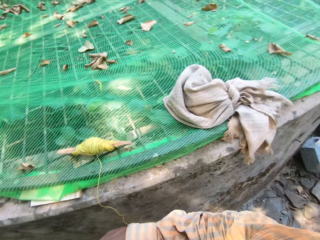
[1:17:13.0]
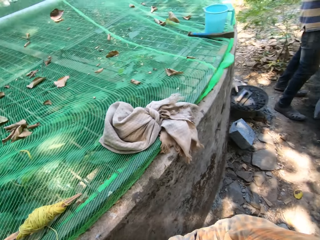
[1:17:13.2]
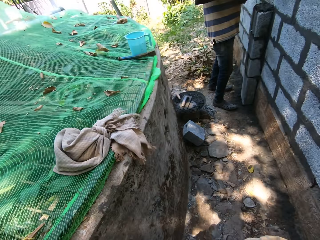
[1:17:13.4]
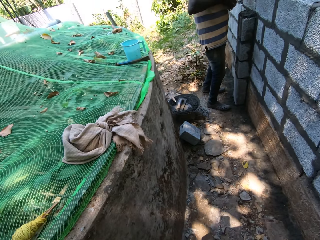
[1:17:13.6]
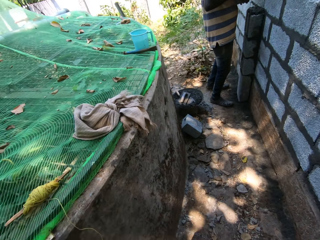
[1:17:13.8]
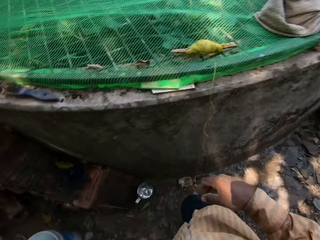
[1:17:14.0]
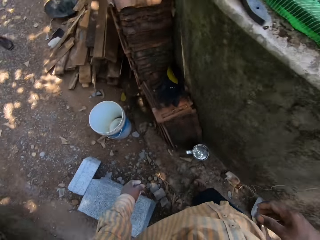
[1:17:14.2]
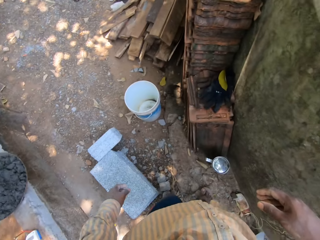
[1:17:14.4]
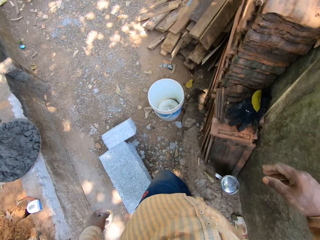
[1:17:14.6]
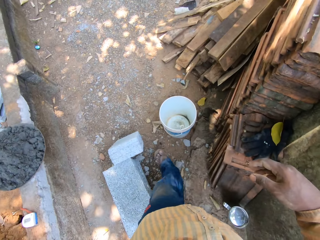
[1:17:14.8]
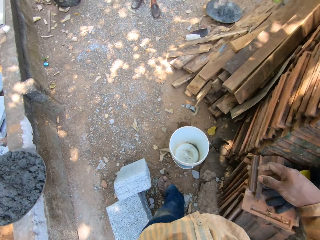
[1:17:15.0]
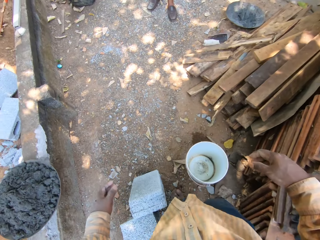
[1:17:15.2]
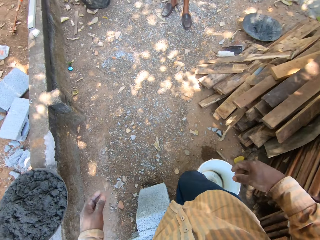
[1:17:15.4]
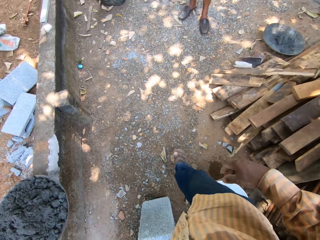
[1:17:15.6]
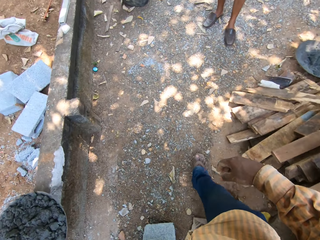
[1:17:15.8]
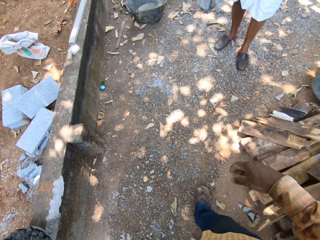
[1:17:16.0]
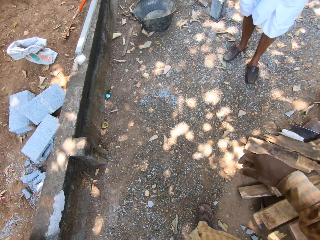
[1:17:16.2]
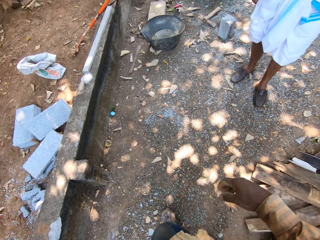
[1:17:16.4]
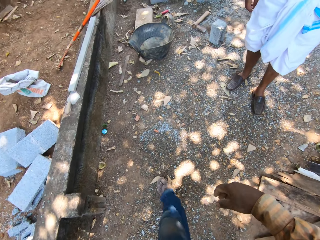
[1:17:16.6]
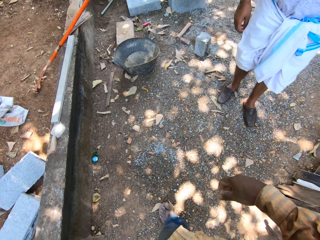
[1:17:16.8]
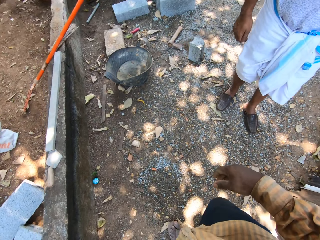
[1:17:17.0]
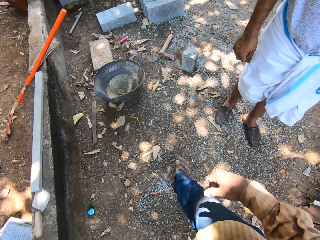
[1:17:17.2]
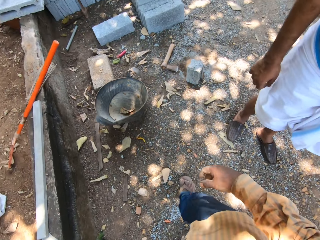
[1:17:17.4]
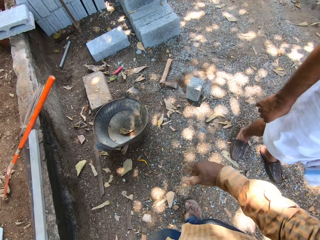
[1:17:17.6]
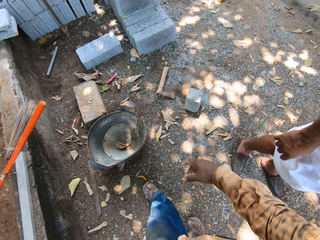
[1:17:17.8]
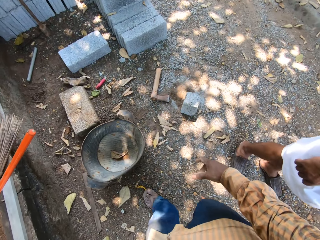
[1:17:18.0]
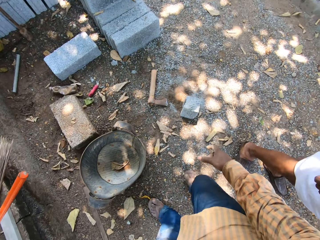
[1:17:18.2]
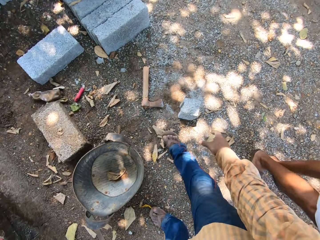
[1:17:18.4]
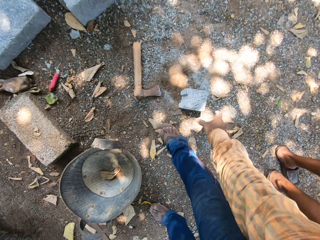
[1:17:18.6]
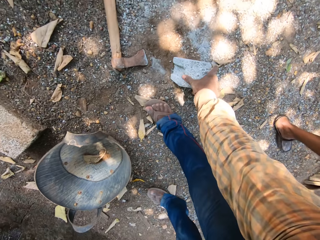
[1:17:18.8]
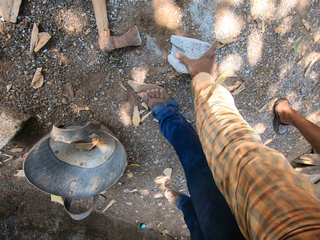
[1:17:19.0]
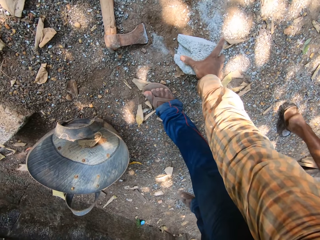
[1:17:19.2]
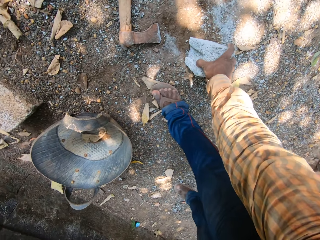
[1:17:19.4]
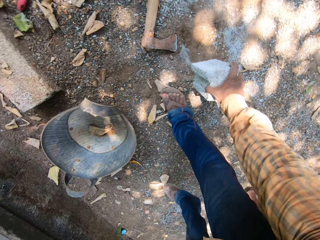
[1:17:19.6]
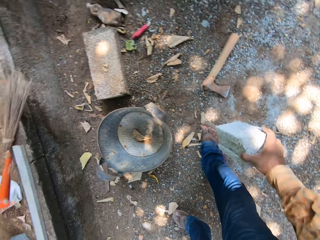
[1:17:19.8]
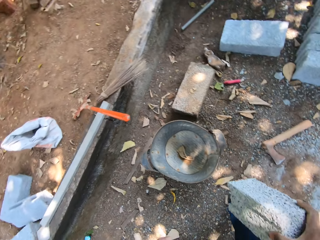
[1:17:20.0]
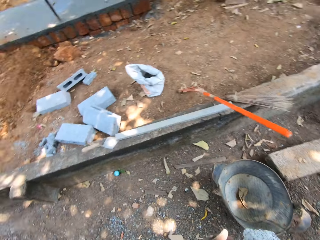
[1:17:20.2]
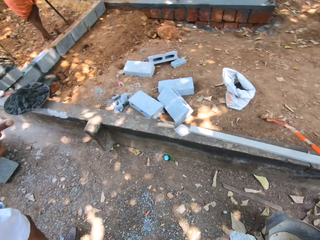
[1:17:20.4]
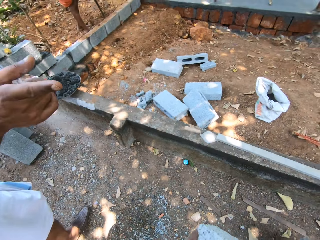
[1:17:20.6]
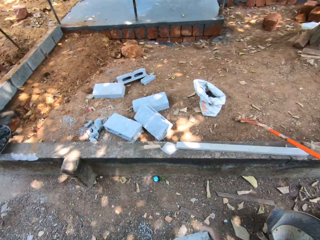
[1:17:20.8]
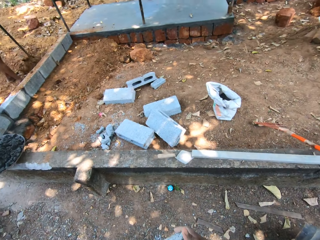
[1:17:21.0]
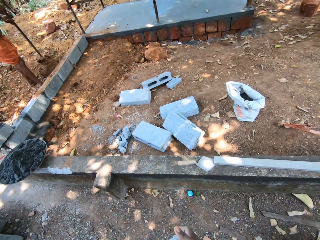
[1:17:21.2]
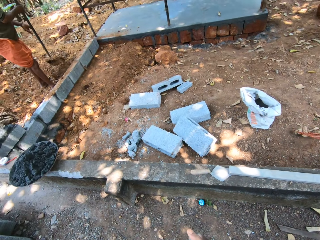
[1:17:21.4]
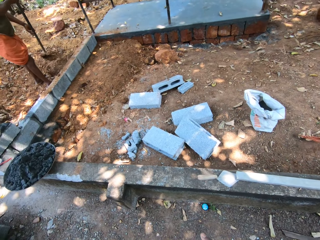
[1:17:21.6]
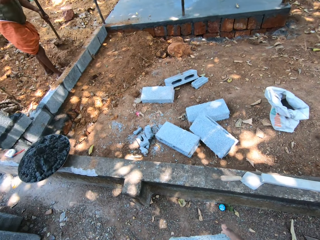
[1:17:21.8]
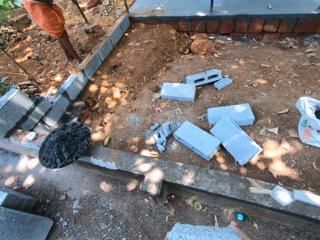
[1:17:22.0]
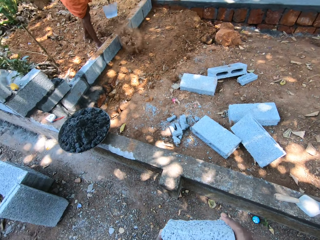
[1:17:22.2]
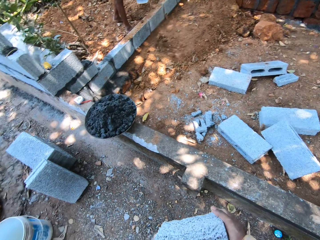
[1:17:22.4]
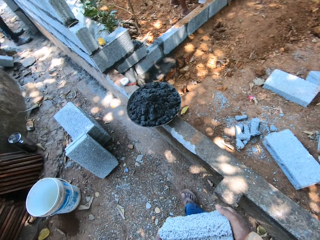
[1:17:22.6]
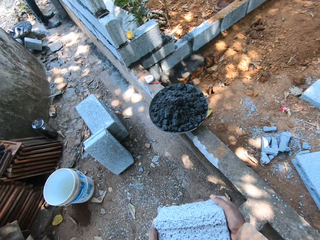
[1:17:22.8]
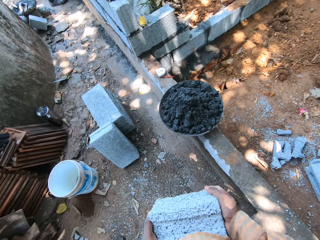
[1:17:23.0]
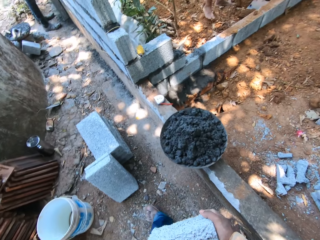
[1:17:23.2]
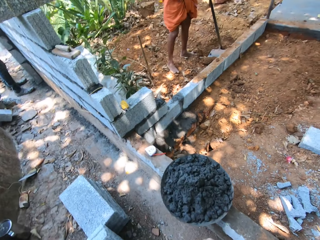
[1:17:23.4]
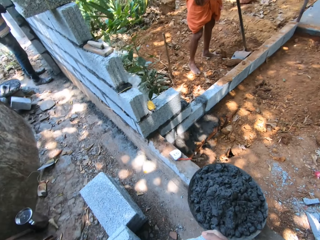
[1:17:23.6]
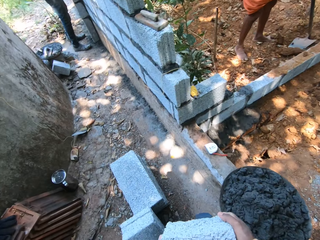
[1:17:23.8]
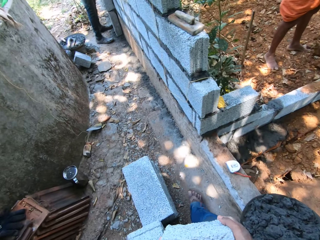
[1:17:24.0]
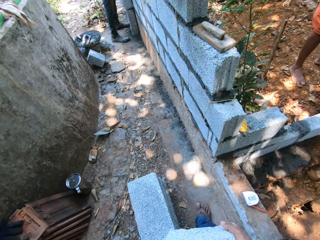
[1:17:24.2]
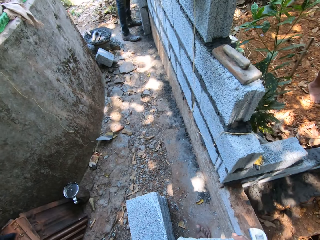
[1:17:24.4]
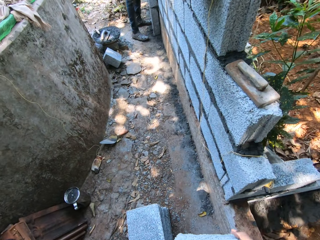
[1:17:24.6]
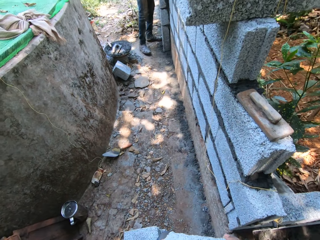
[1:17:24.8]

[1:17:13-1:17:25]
The camera wearer walks past a man. He picks a brick from the ground with his right hand. He walks towards another man.

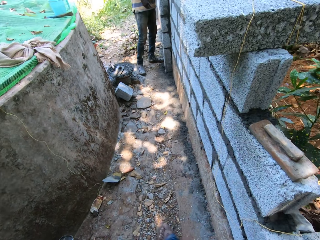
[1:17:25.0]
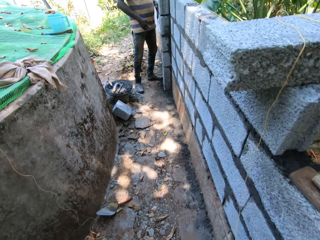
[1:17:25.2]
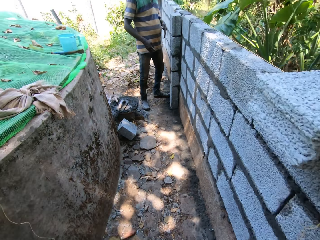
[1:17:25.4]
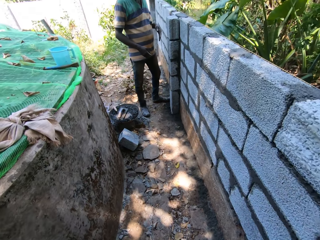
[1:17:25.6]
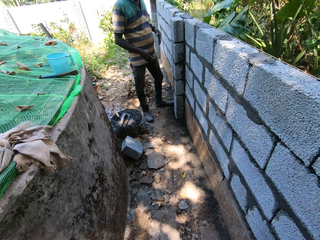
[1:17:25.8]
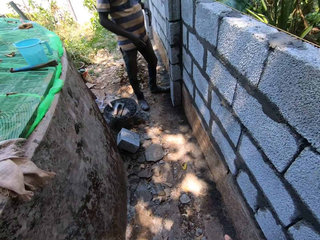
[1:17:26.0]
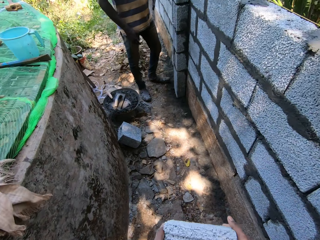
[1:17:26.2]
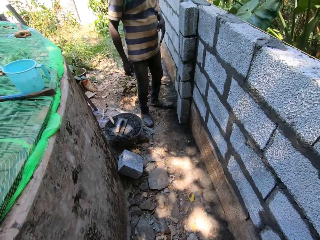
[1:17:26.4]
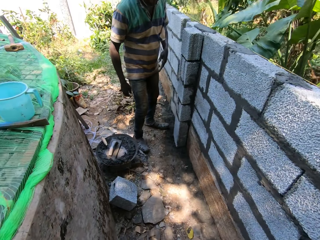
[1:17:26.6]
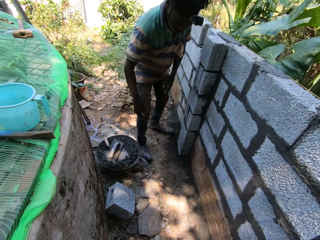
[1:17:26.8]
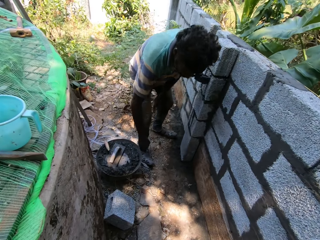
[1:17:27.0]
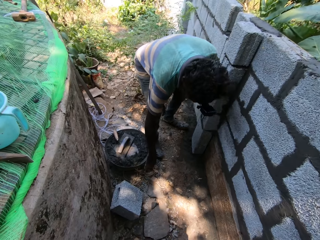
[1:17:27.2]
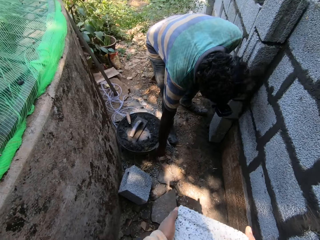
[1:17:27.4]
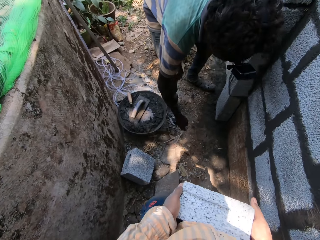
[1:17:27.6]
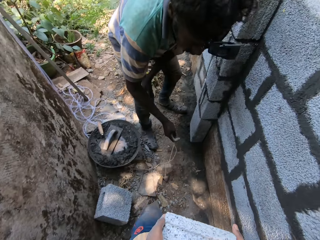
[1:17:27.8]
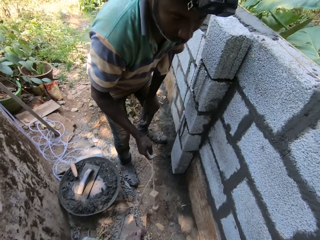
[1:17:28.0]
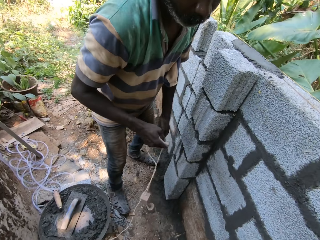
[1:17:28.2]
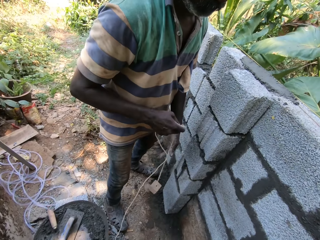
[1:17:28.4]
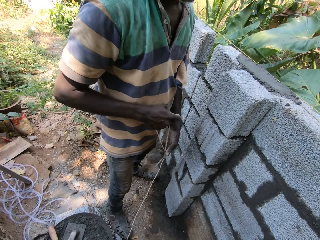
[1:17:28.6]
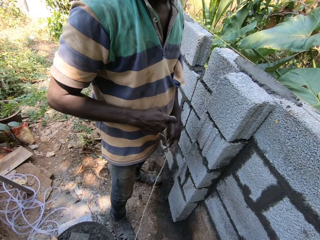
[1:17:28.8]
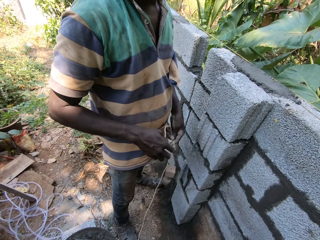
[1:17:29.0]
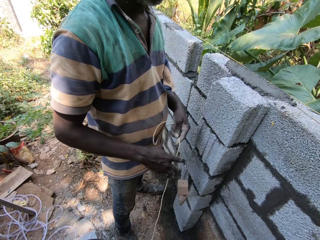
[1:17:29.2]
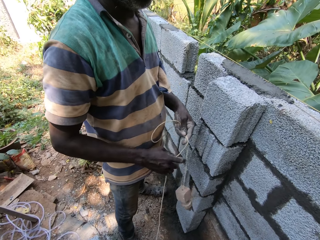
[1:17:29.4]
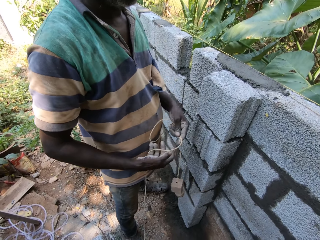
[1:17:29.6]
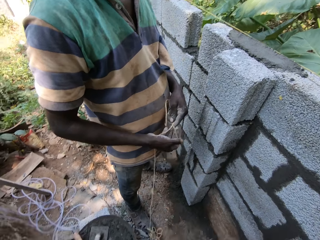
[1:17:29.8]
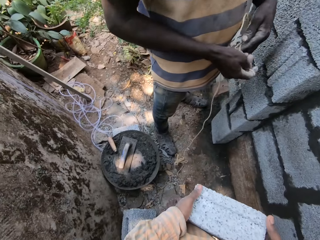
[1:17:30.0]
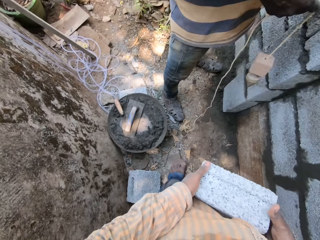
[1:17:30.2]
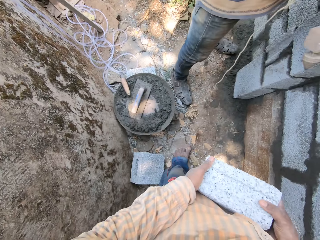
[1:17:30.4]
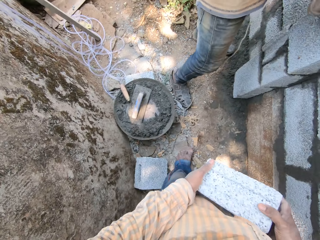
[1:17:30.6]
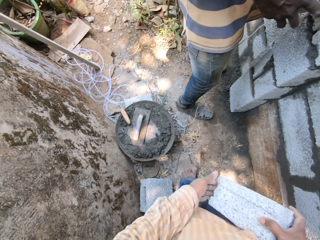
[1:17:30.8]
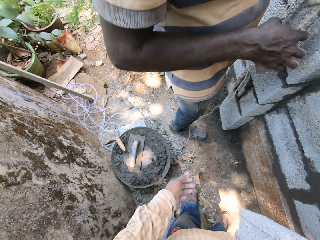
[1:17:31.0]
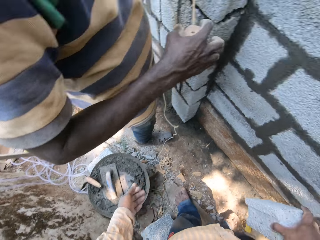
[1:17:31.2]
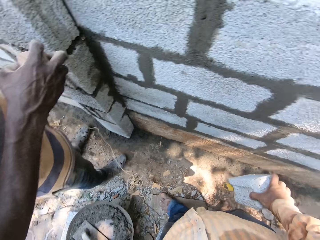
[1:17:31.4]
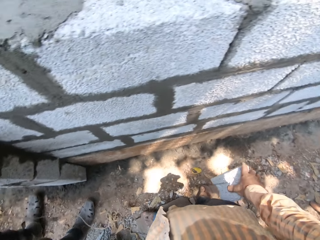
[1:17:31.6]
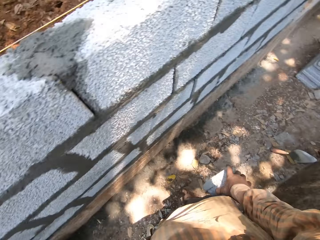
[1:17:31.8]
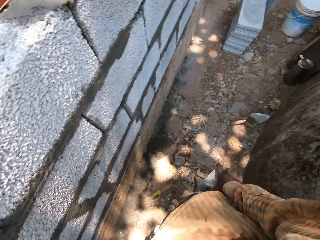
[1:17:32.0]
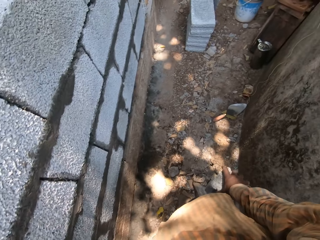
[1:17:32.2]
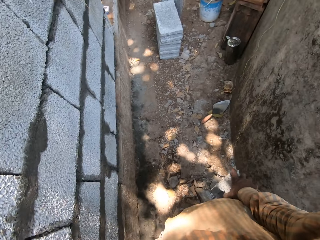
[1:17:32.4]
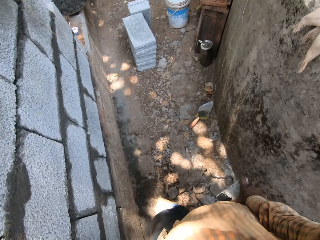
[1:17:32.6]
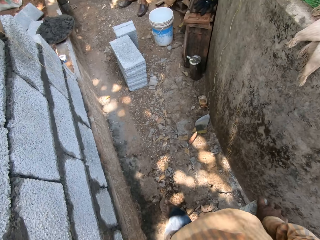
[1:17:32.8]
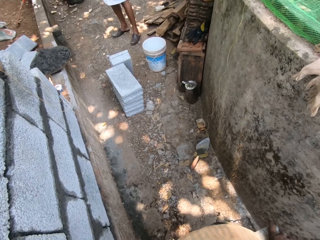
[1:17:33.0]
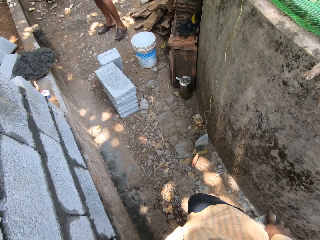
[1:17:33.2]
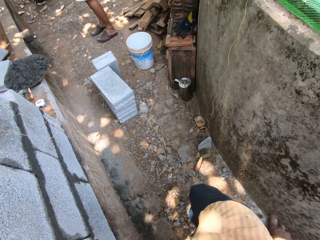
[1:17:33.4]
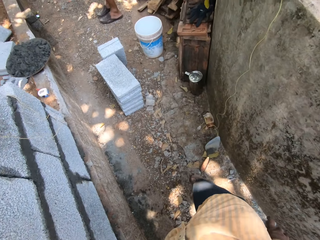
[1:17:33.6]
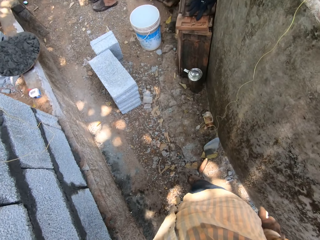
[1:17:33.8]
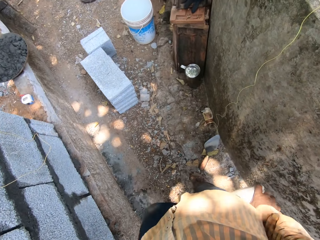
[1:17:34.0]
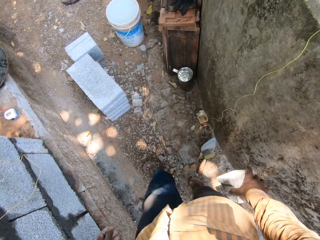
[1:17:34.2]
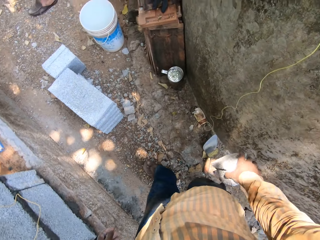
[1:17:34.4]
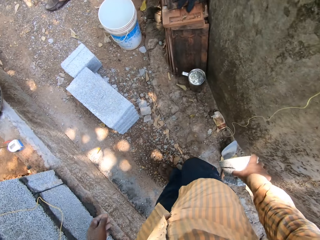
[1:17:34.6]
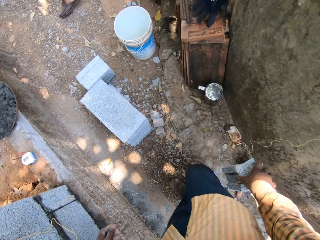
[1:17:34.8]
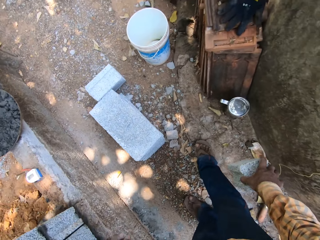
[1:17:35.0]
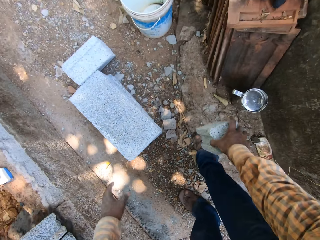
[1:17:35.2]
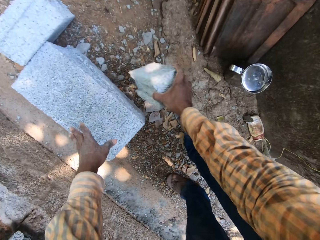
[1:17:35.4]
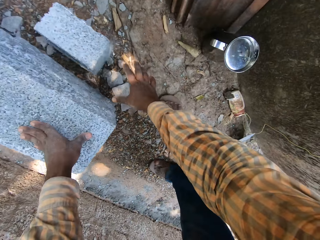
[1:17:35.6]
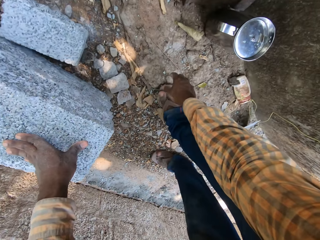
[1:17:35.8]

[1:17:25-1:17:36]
The camera wearer converses with a man. The man picks a rope from the ground with his right hand. The man holds the rope with his hands. The camera wearer drops the brick in his right hand on the ground. He places his left hand on a brick on the ground.
